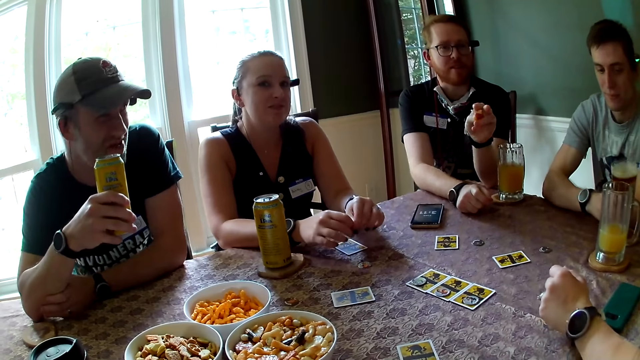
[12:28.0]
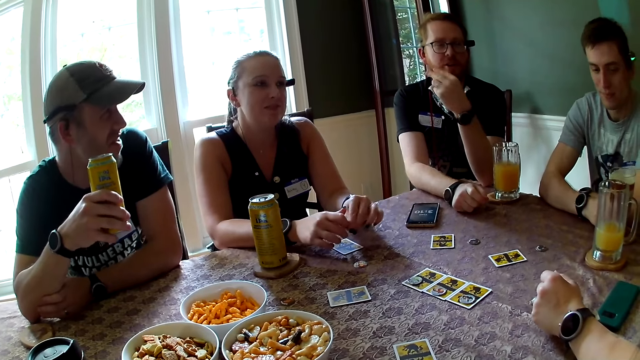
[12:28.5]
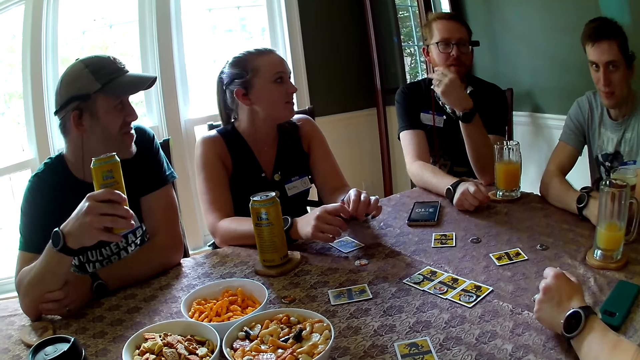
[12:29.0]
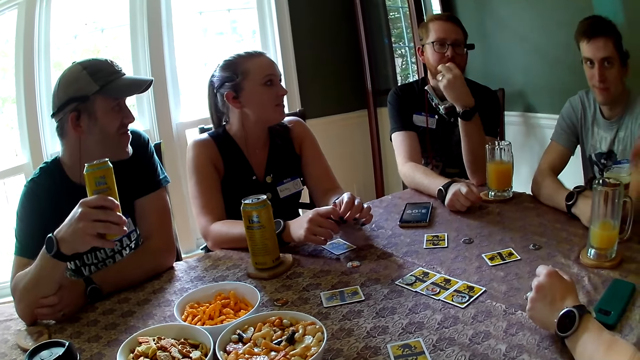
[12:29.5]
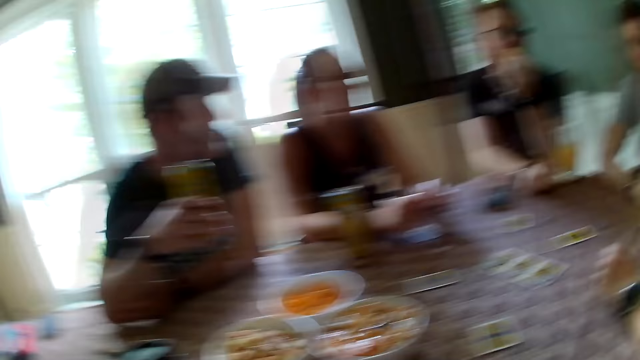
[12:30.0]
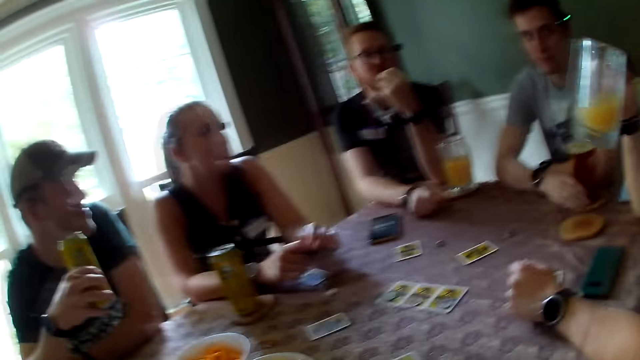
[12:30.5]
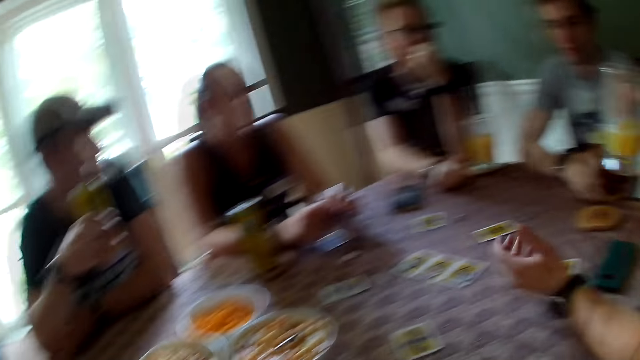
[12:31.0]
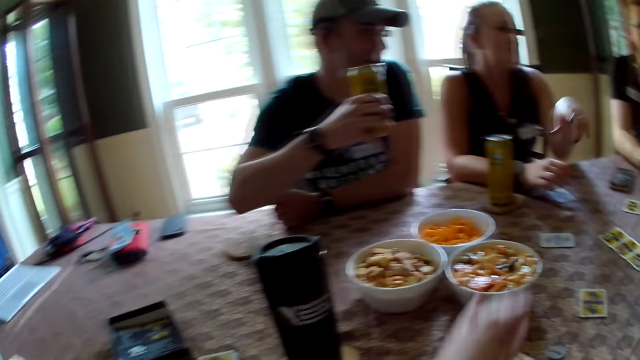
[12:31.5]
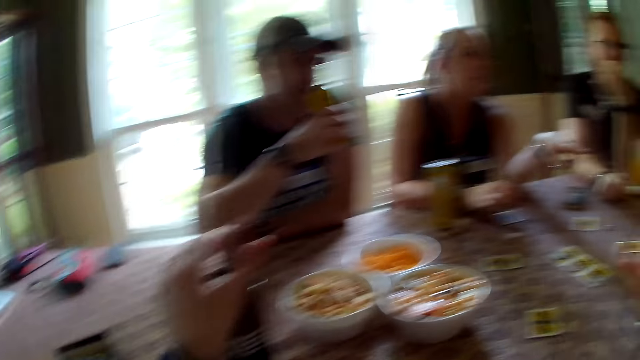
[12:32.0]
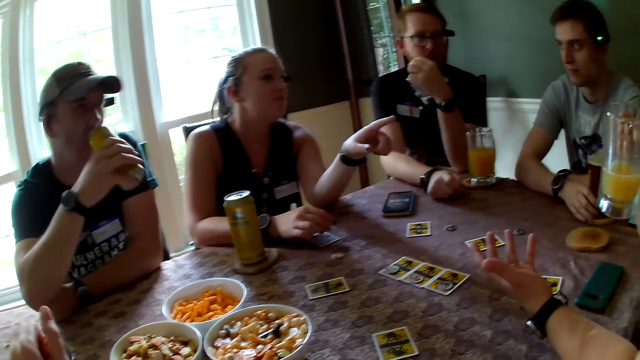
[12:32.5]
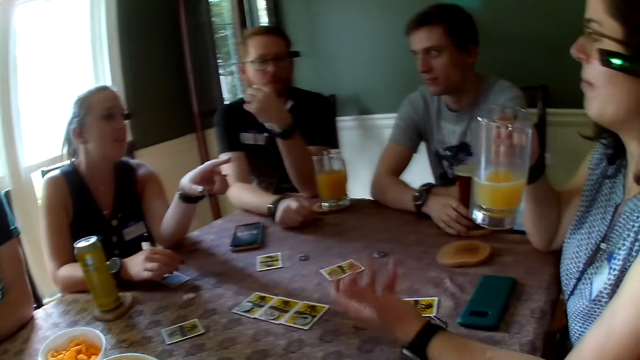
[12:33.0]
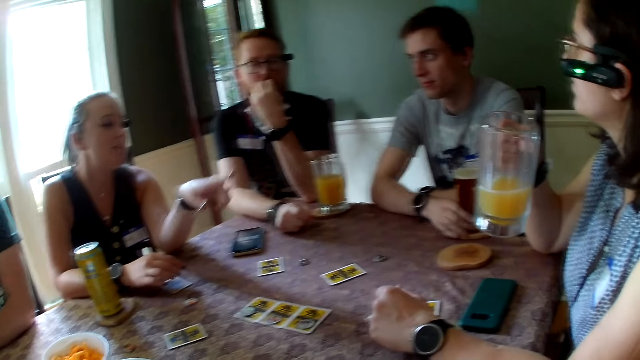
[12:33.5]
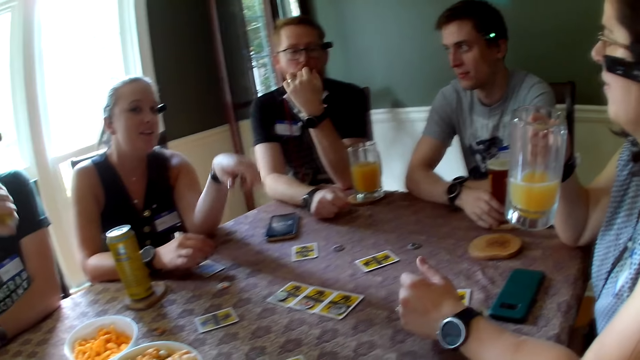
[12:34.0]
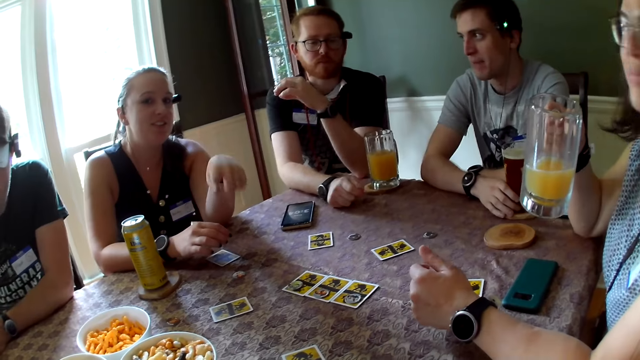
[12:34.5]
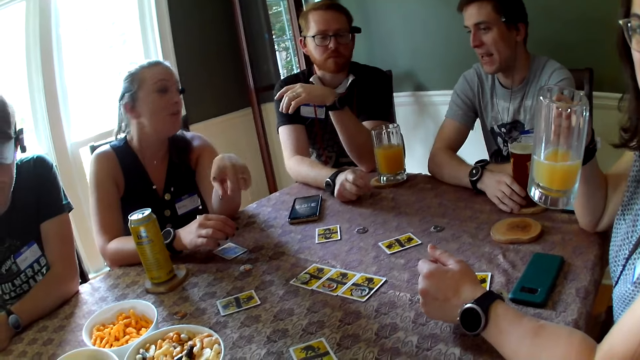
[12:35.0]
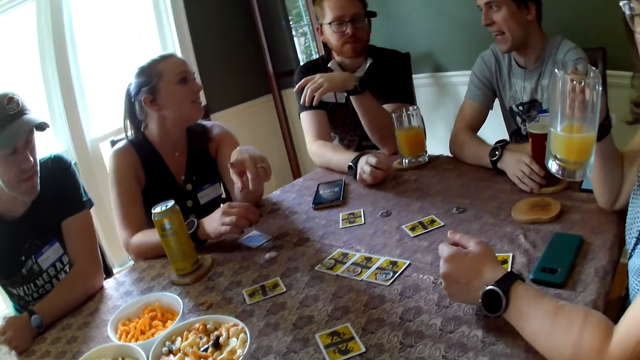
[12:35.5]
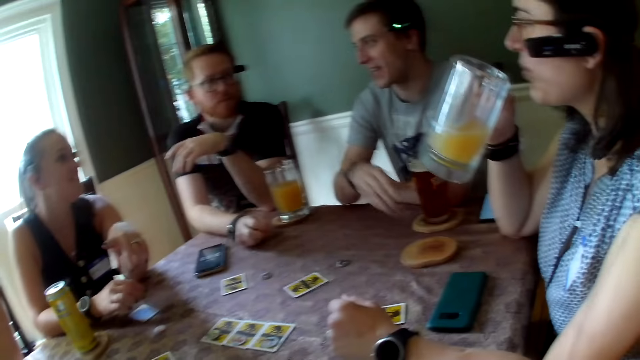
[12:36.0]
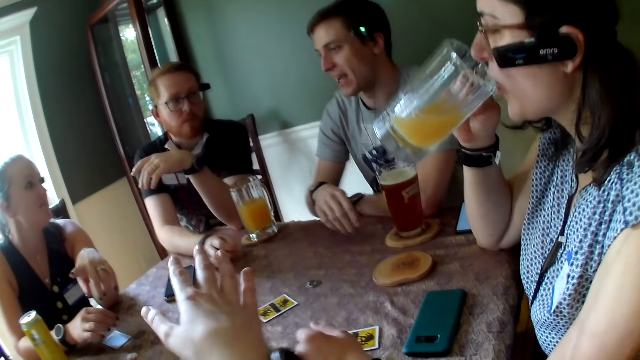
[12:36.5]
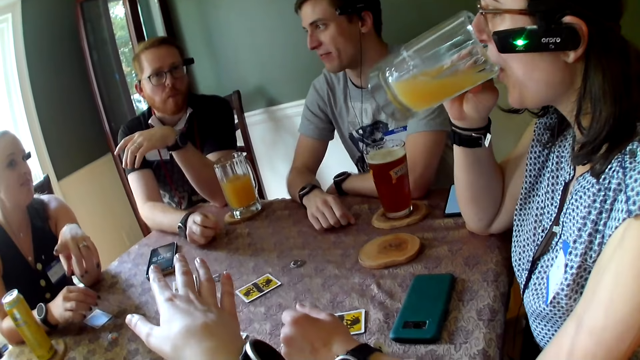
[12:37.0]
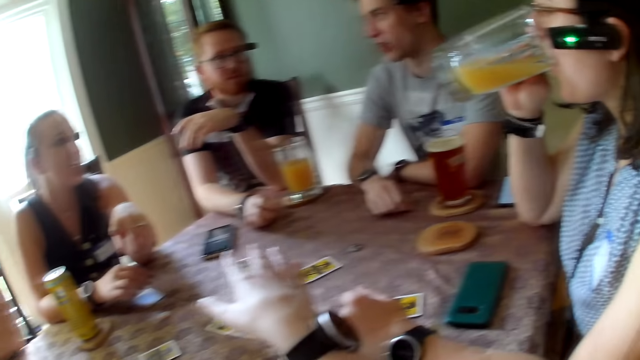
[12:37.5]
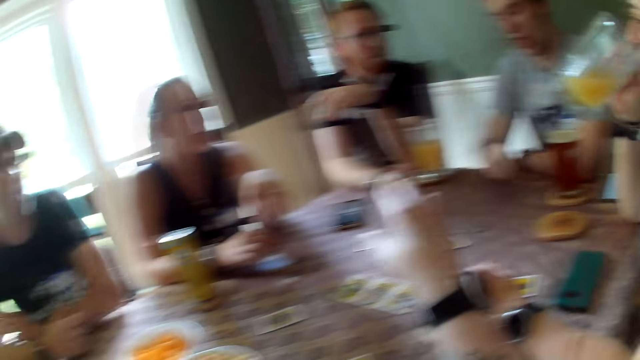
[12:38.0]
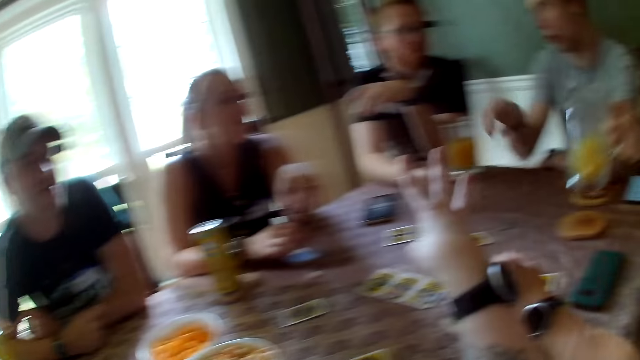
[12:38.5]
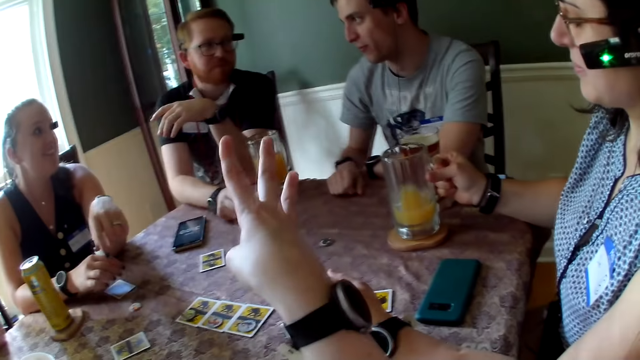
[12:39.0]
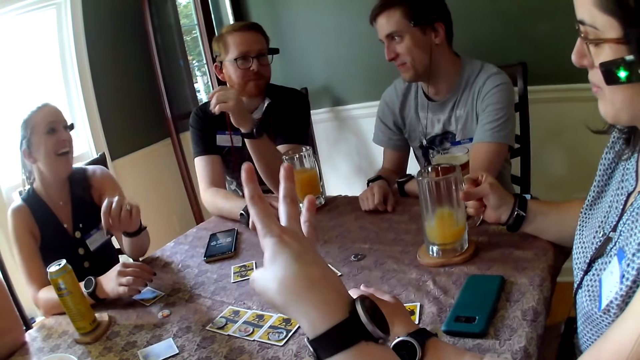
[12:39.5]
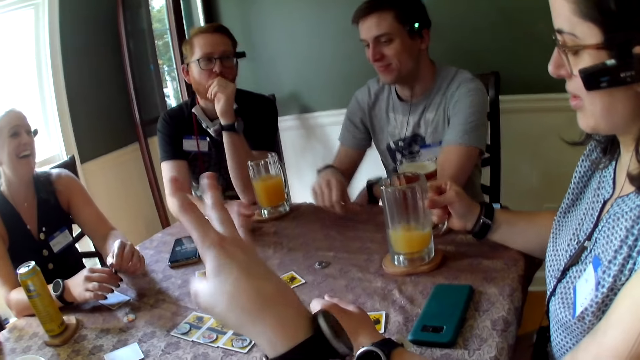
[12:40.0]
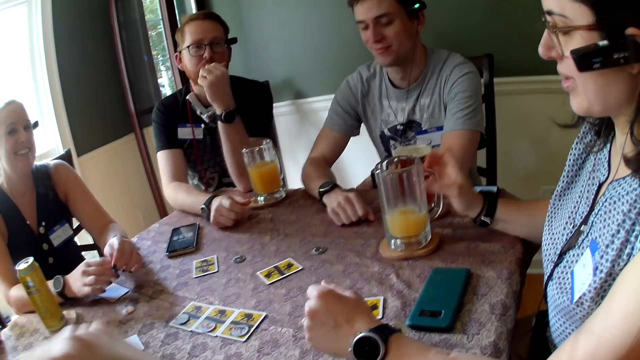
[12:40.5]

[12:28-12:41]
A man speaks. A woman holds a cup of juice in her right hand. Another woman speaks. The first woman drinks the cup of juice in her right hand. The camera wearer moves the hand. The first woman drops the cup of juice on the table in her right hand.

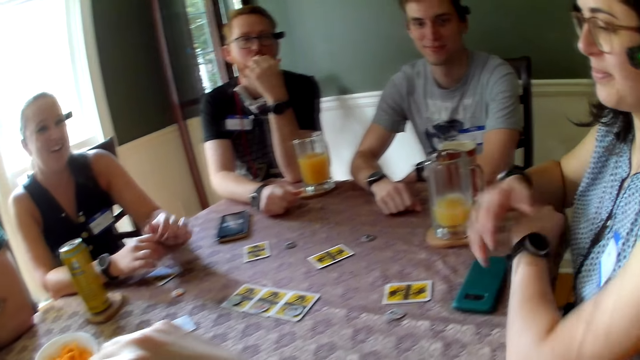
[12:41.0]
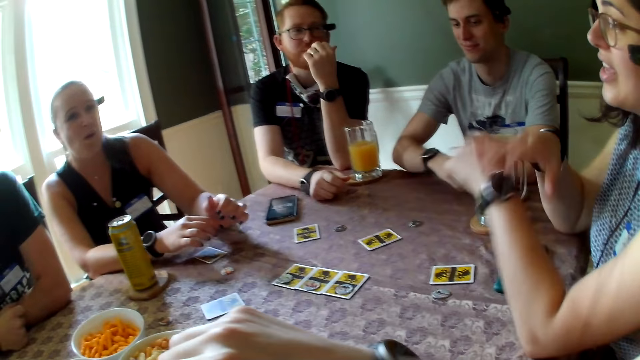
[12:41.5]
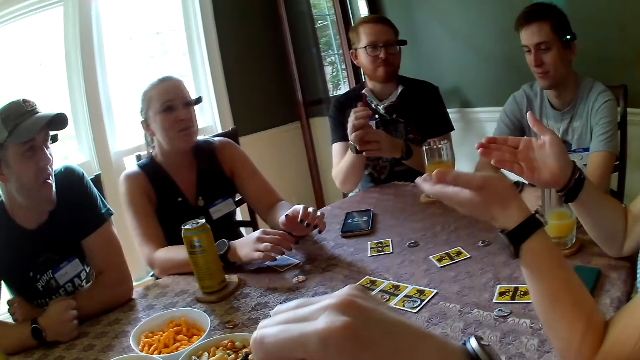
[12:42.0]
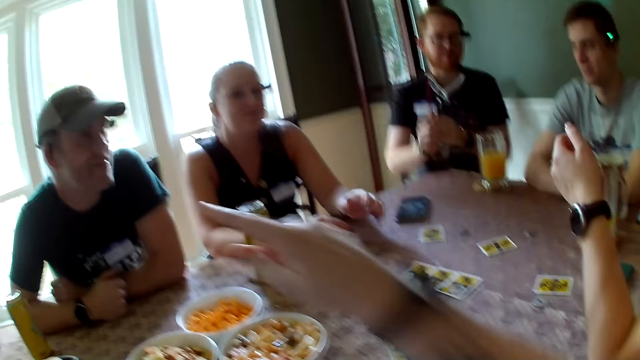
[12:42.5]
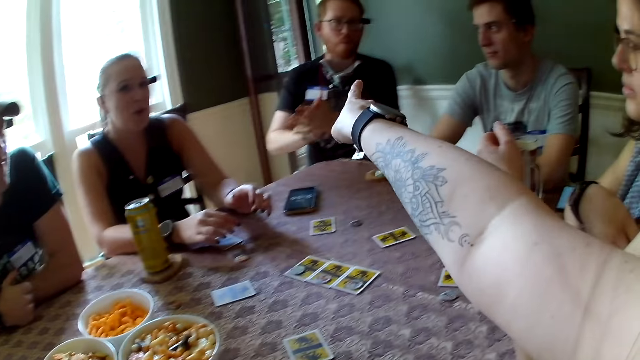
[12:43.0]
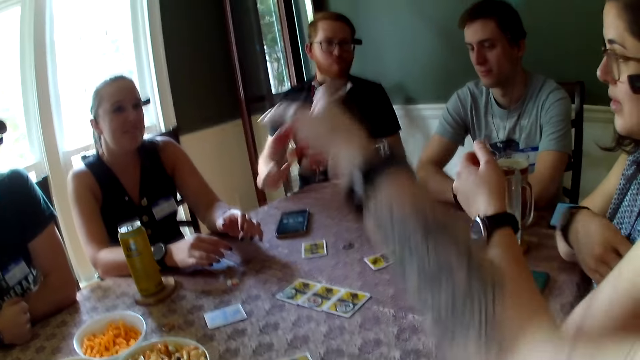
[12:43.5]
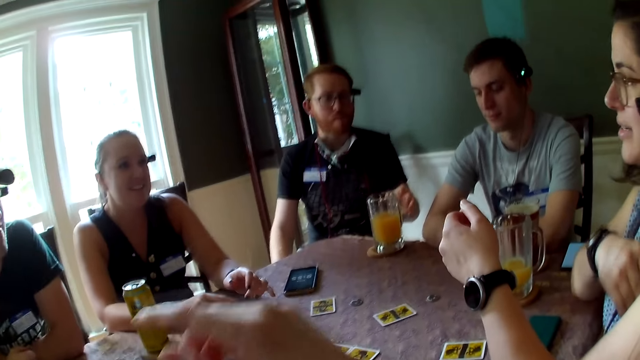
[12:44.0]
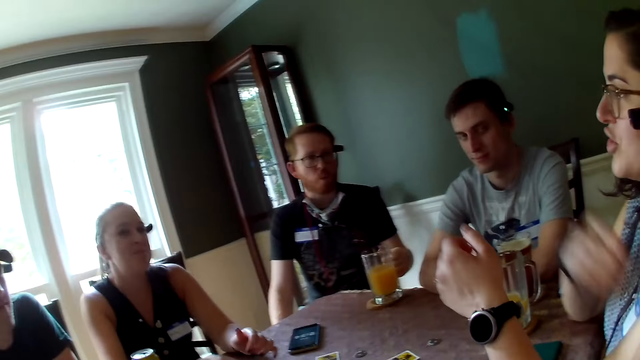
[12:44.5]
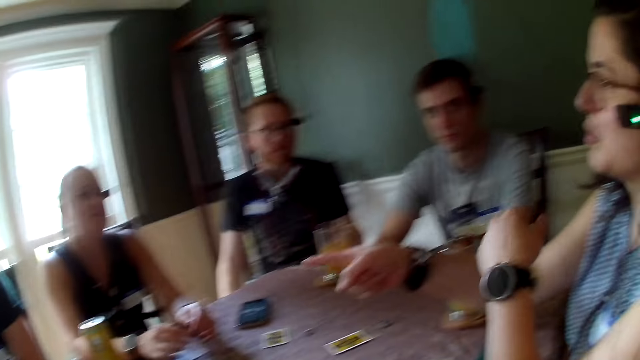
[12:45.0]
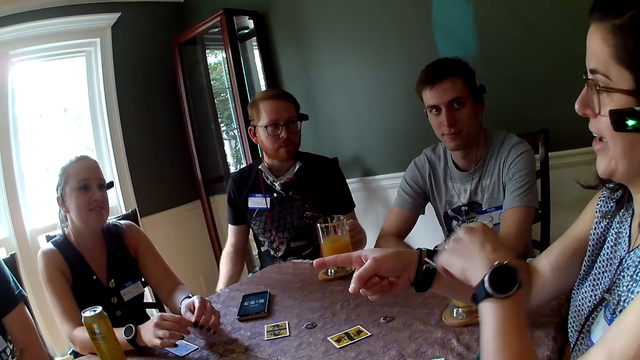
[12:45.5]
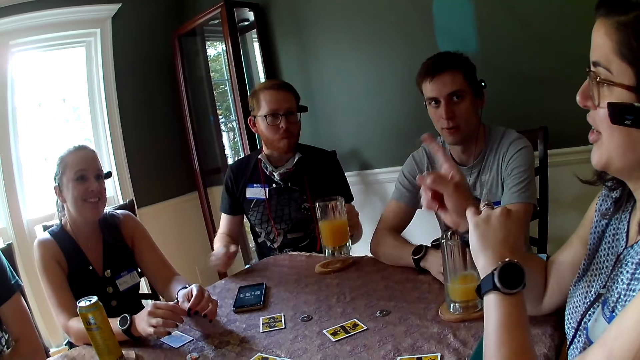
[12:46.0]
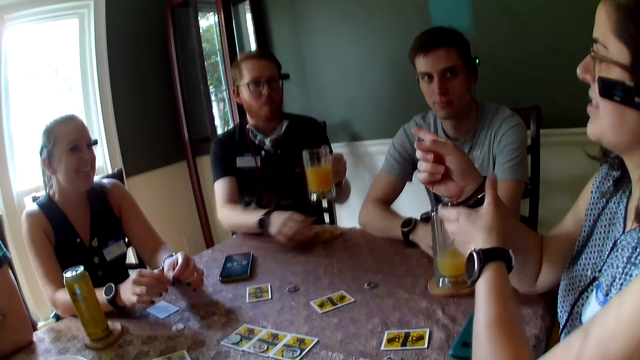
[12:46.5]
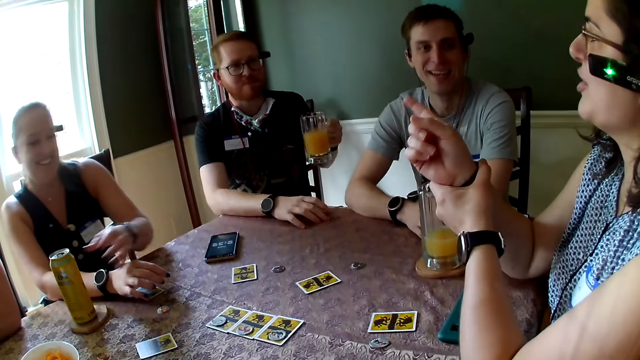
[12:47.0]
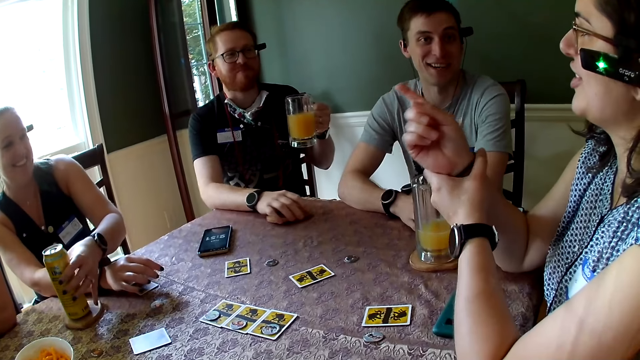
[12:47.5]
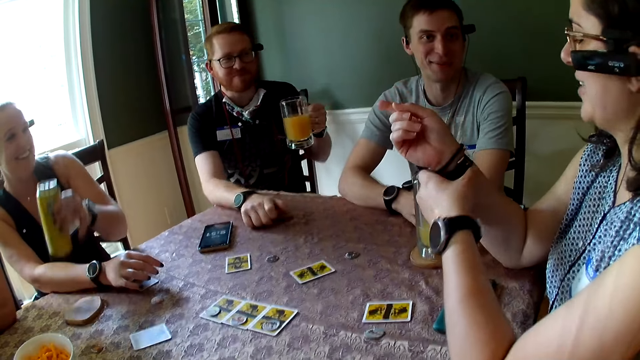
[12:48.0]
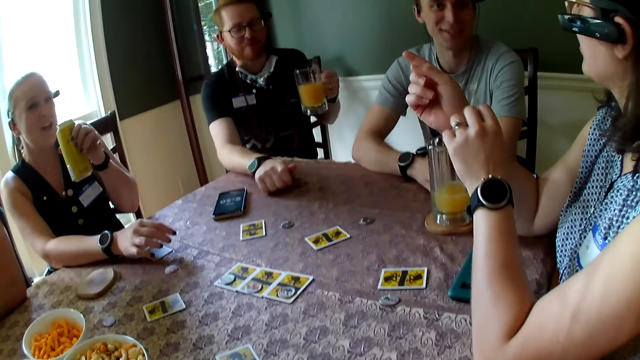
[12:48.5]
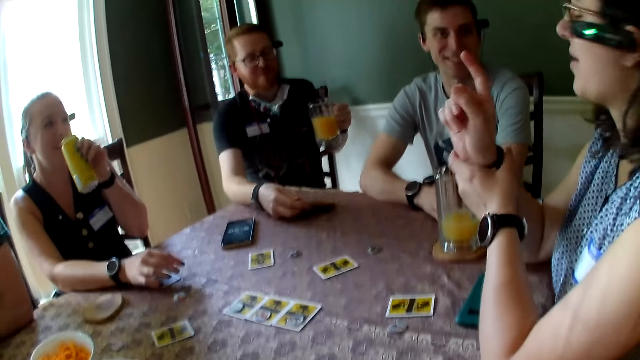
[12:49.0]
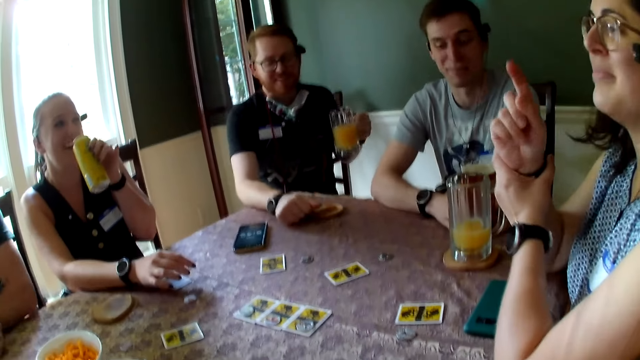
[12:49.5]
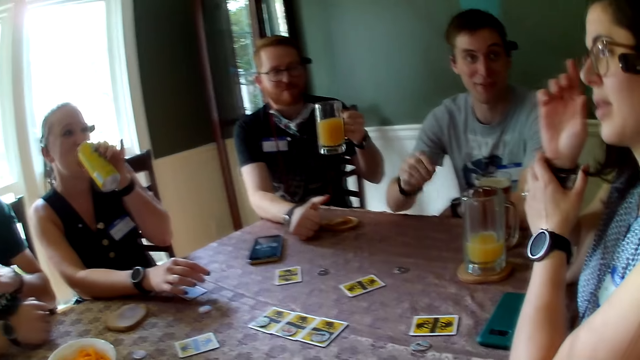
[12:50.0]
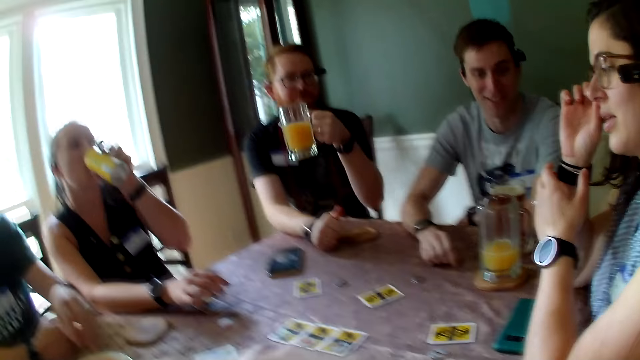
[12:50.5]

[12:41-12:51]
A woman speaks. The camera wearer stretches her right hand over the table. A man picks up the cup of juice from the coaster on the table with his left hand. The woman speaks. Another woman picks up the can from the table with her left hand. A man speaks. The other woman drinks from the can in her left hand.
